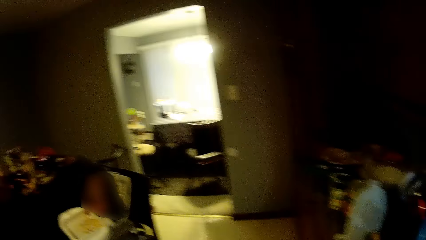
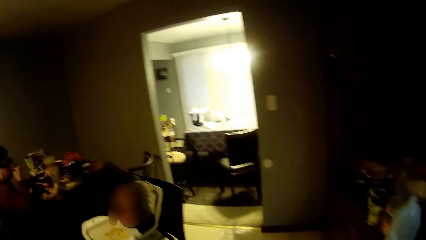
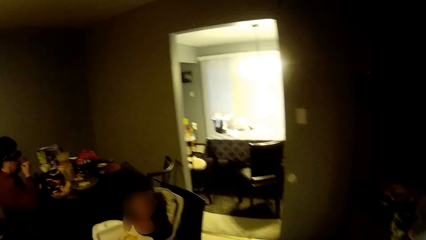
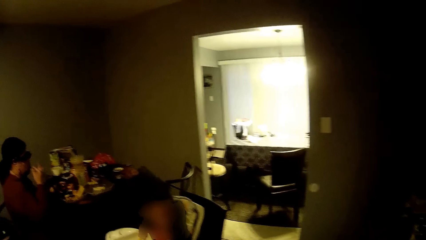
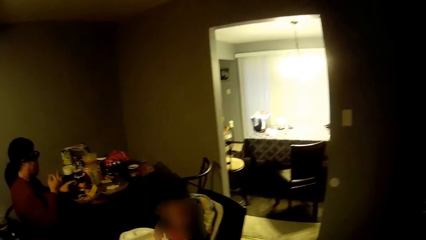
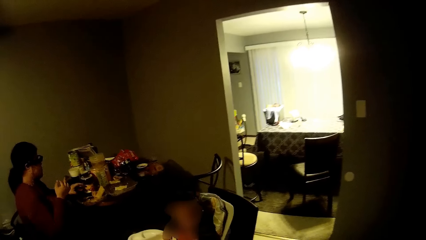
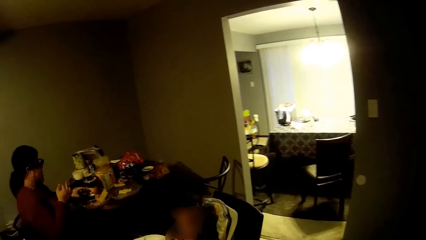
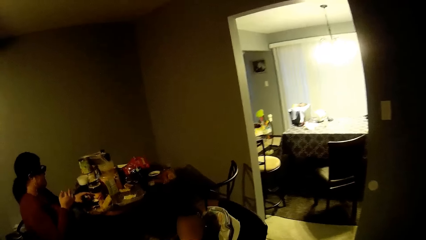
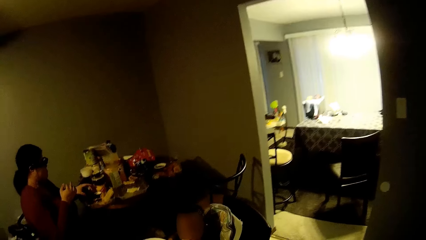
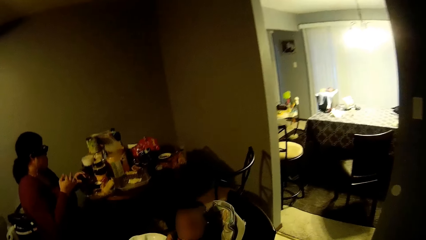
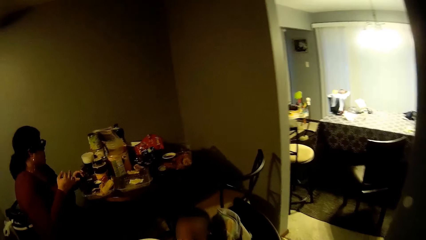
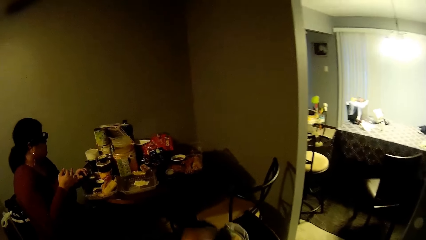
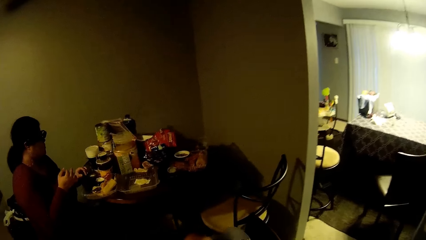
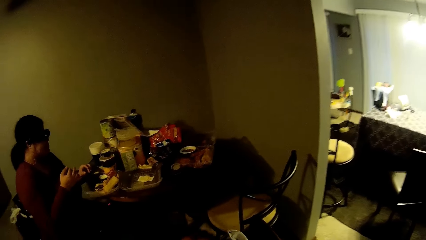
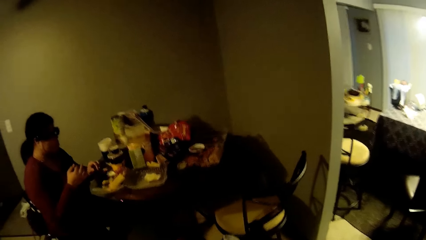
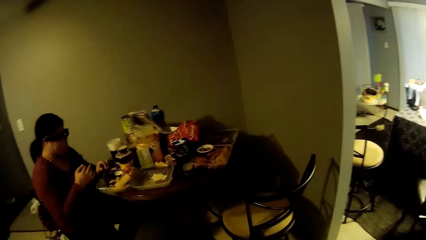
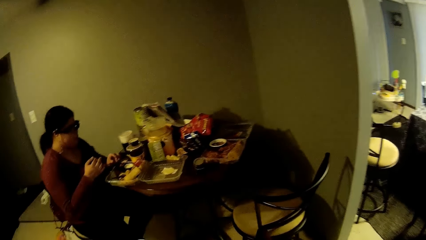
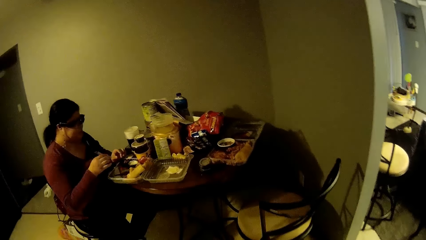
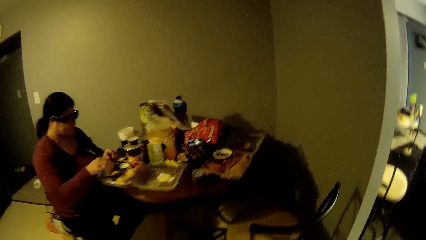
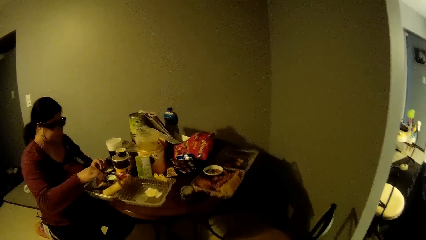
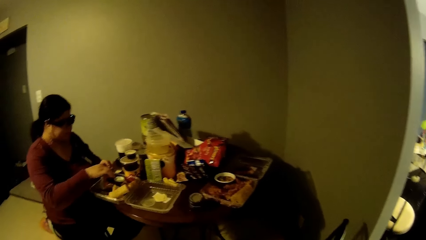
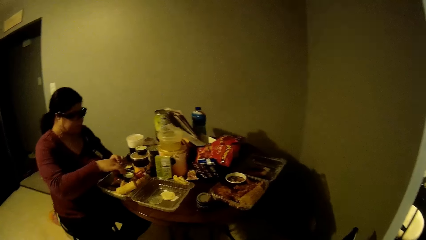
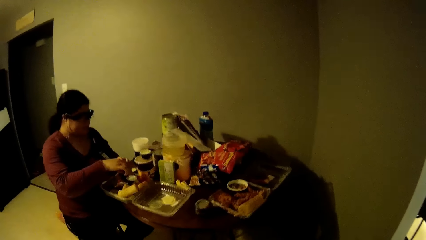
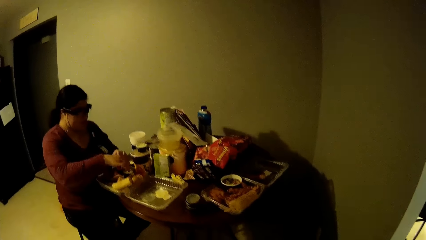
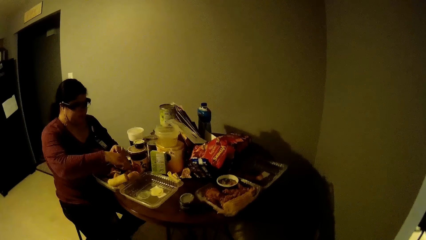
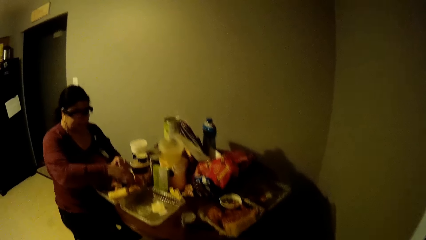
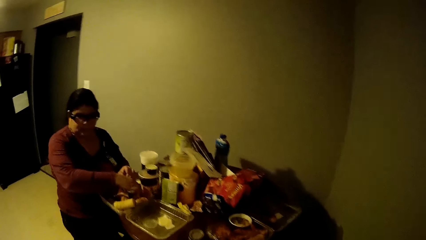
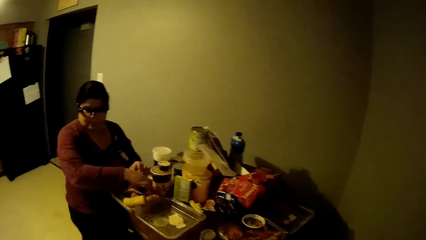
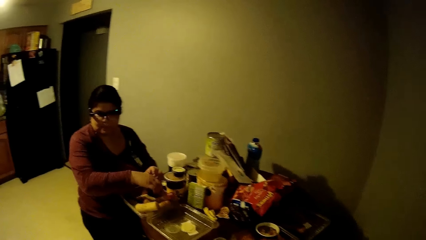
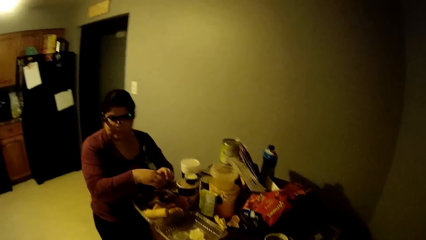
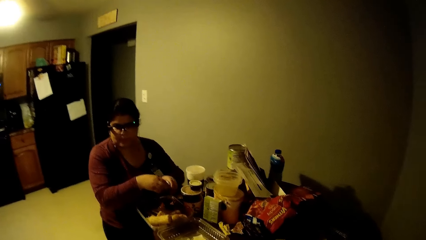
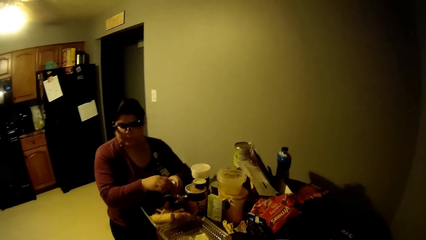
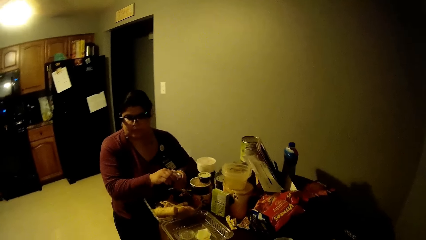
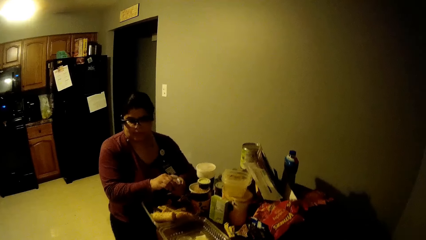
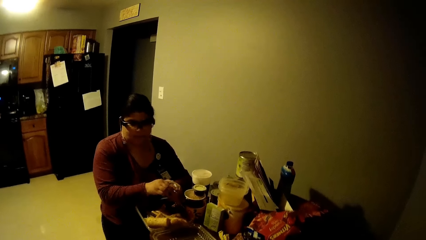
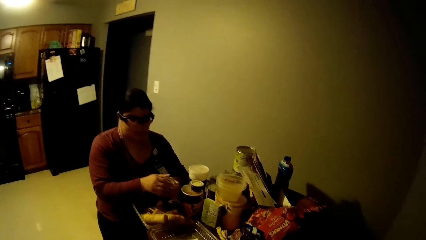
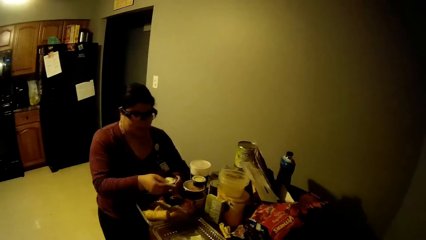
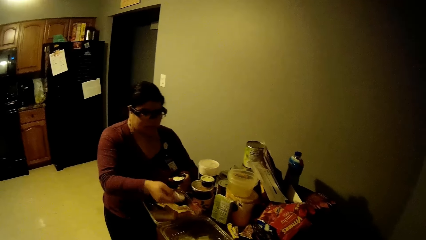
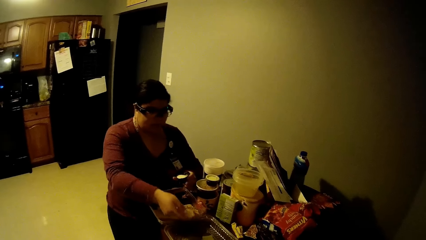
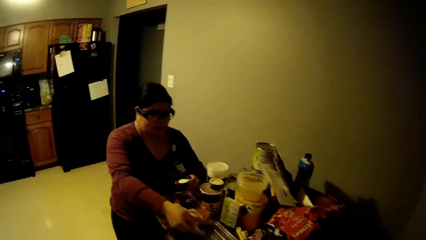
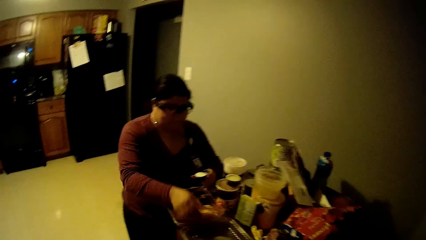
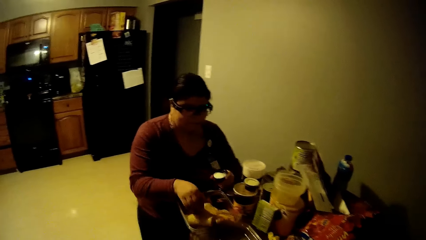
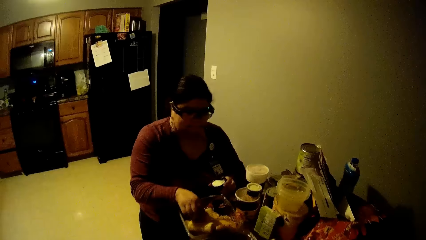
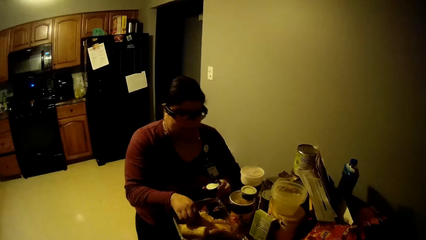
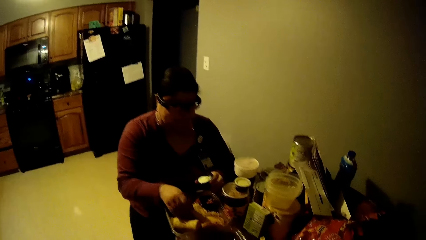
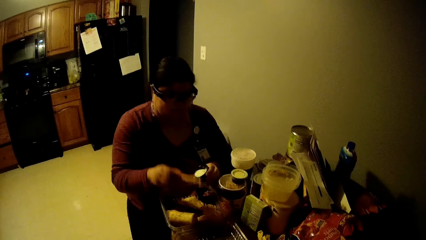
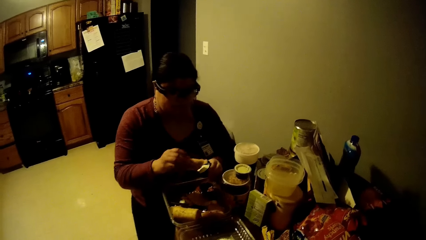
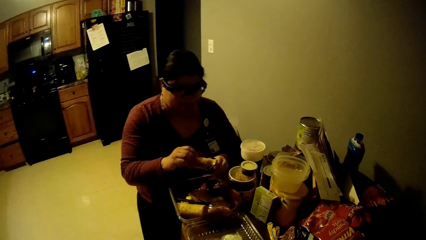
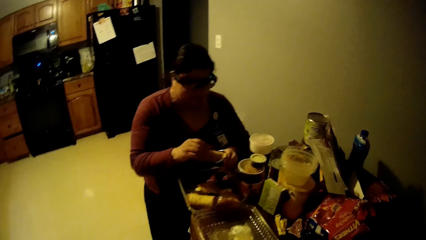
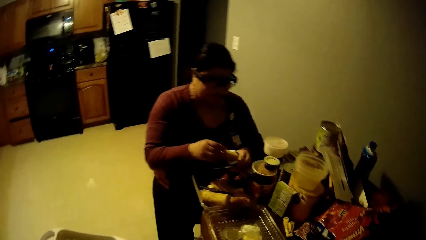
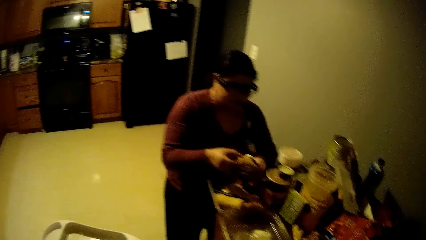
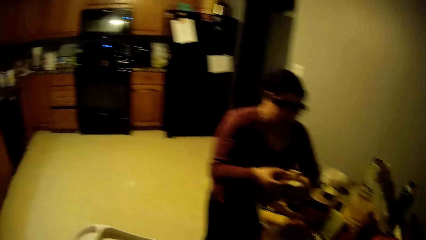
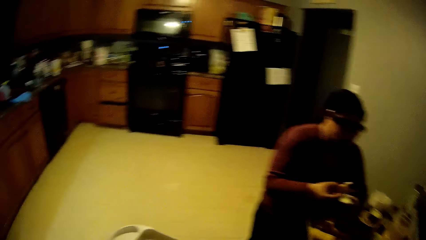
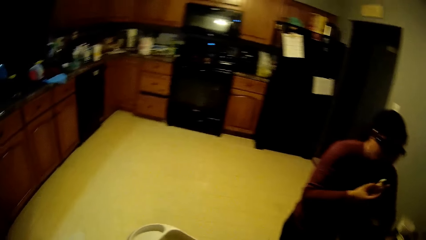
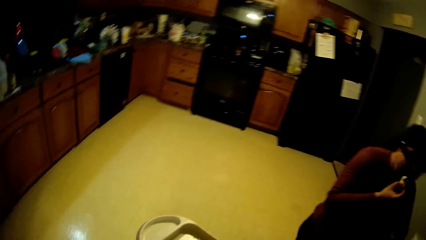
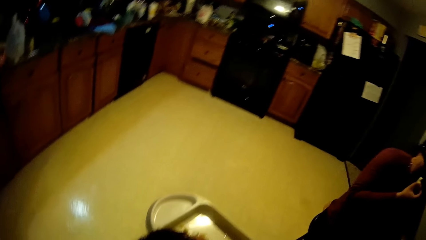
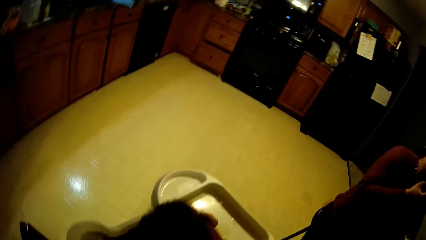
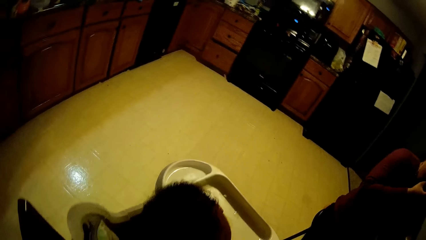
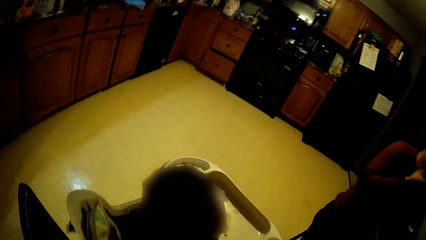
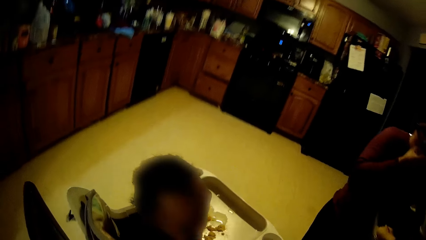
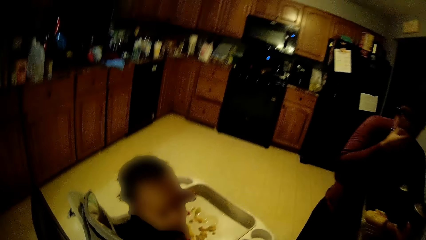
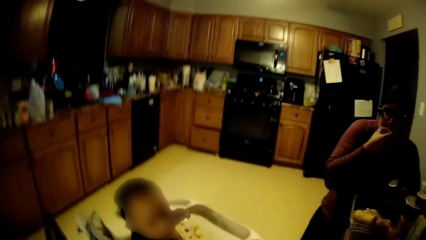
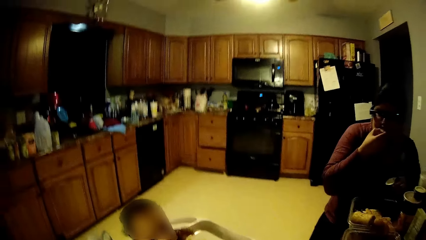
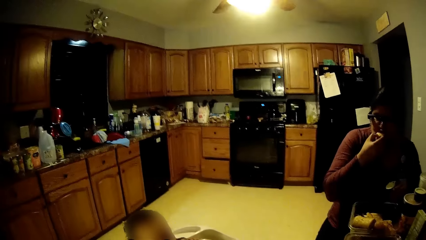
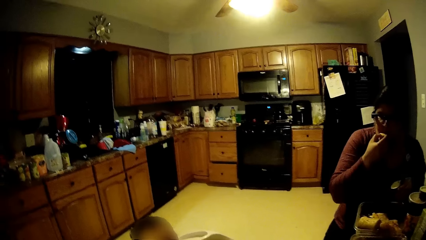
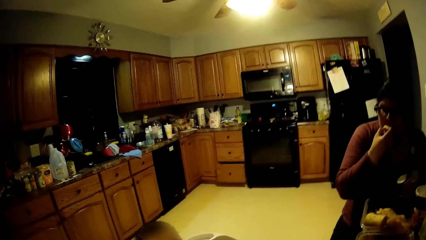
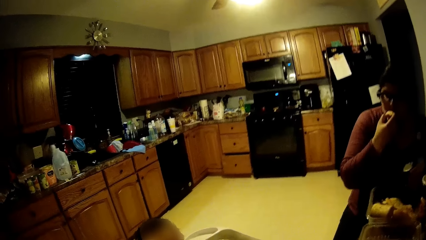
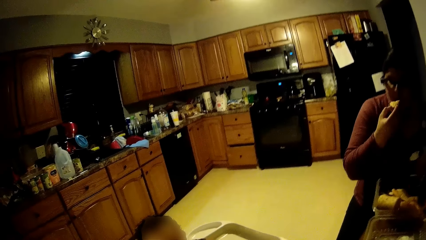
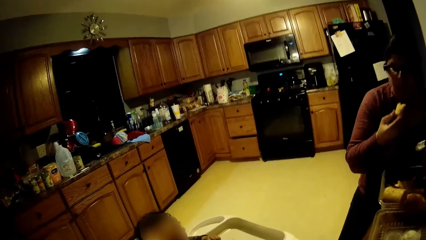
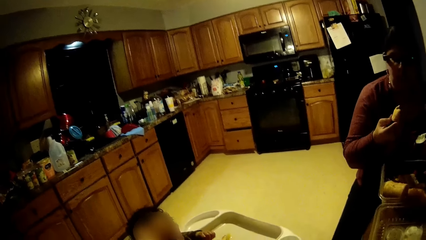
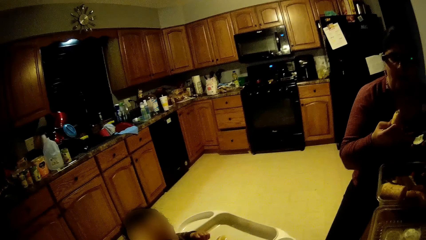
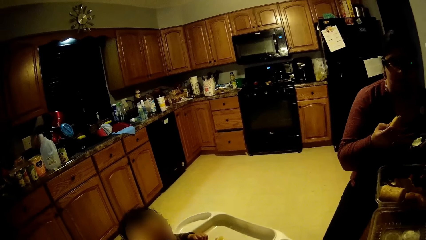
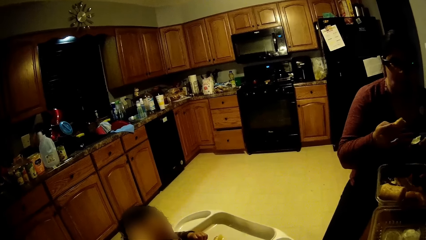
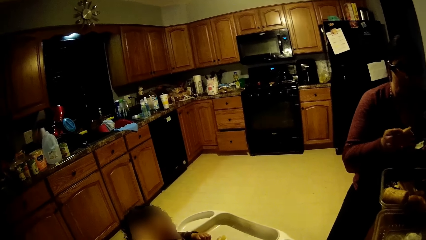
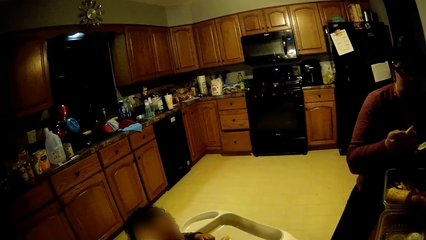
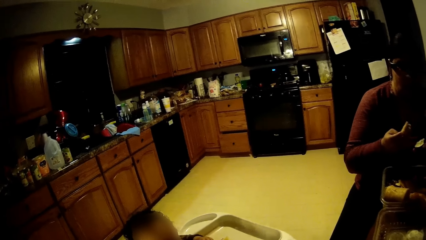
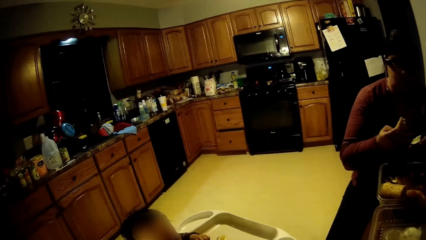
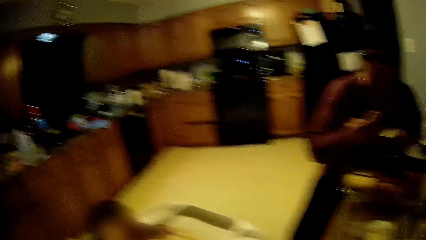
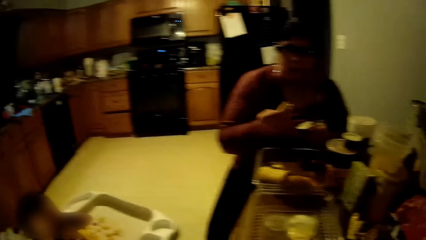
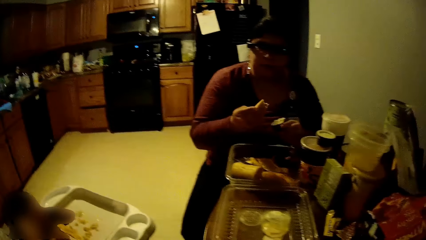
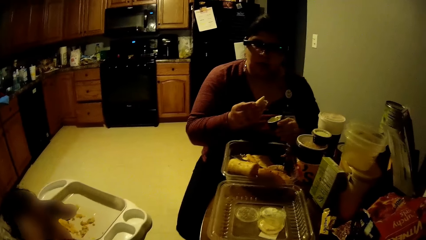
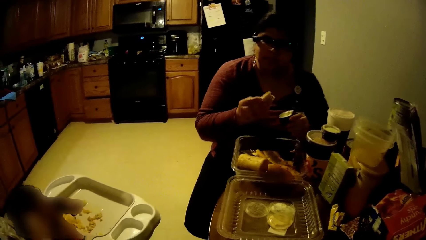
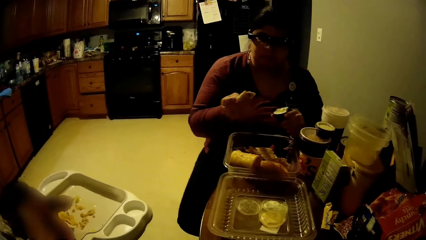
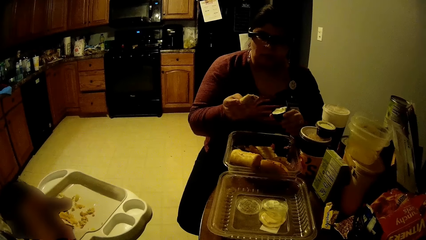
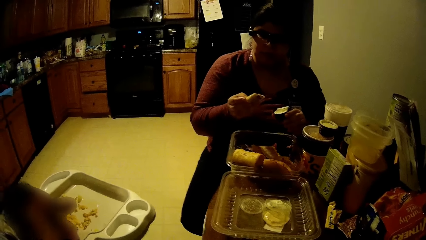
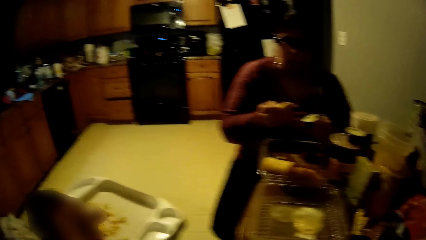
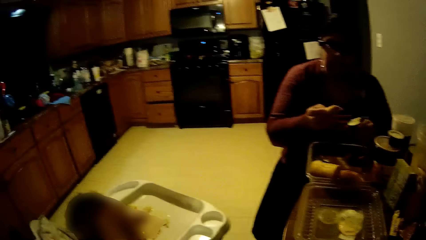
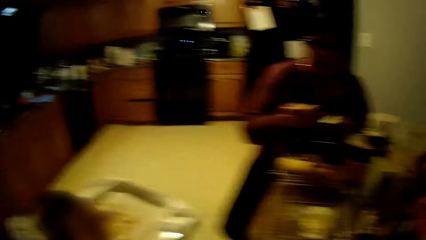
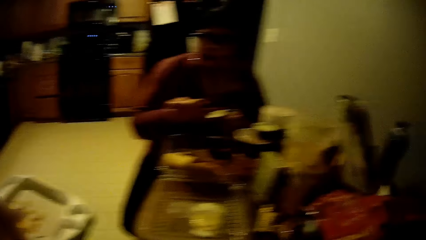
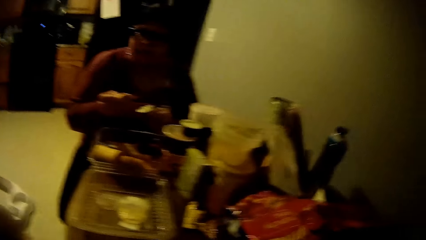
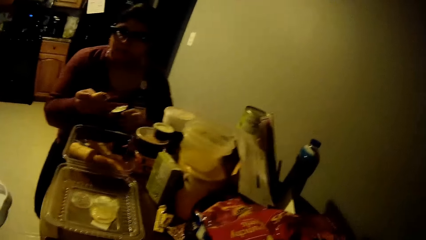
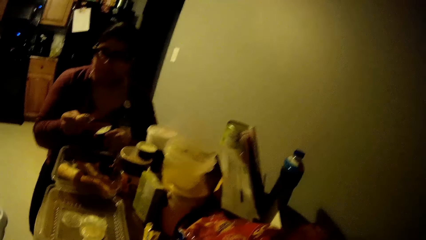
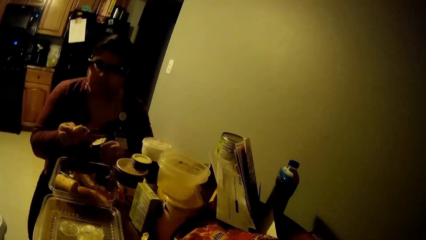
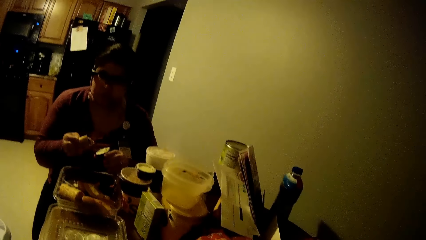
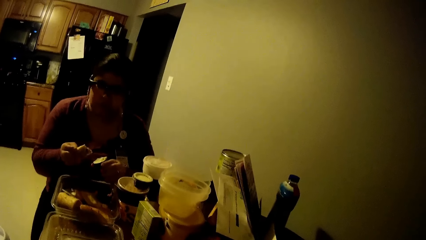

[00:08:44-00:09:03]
The camera wearer walks to the table. The woman picks up a small cup from the table with her right hand. The woman holds the cup with her left hand. The woman removes the lid of the cup with her right hand and drops the lid on the table with her right hand. The woman picks up the snack from the table with her right hand. The woman scoops yoghurt from the cup with the snack in her right hand. The woman eats the snack with her right hand.
